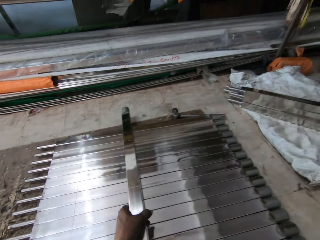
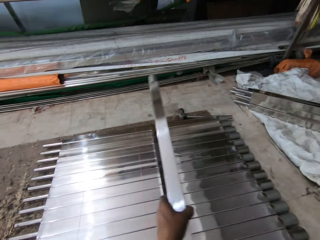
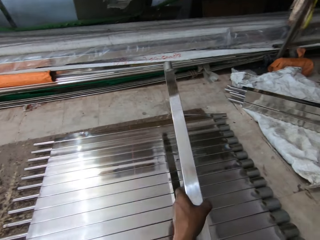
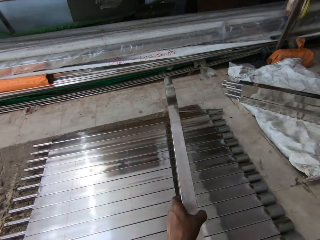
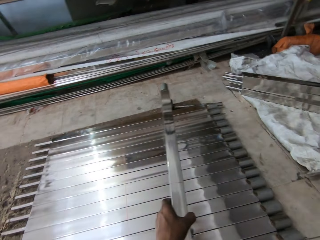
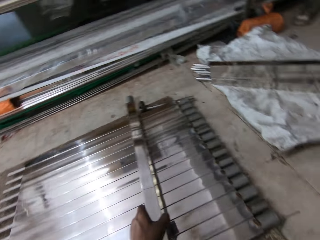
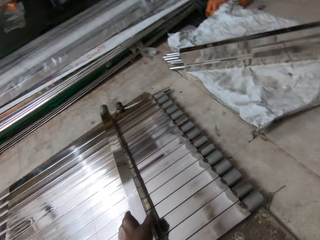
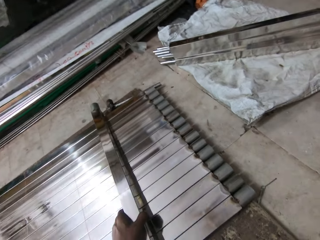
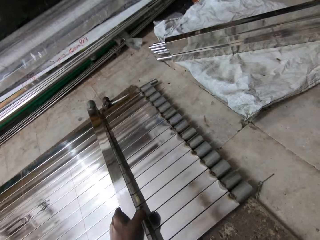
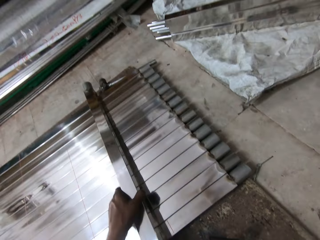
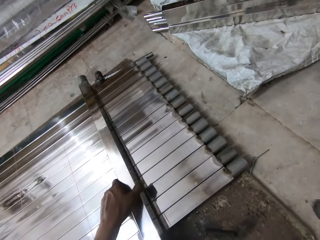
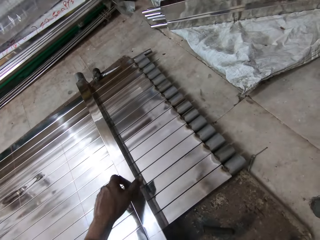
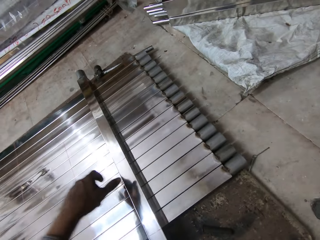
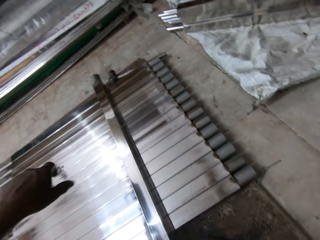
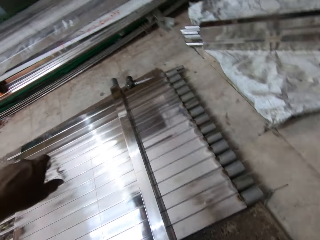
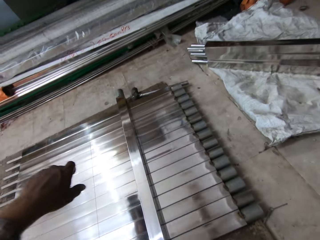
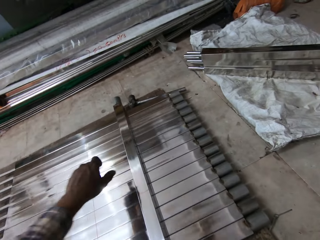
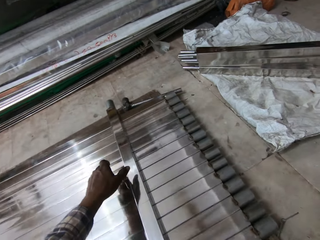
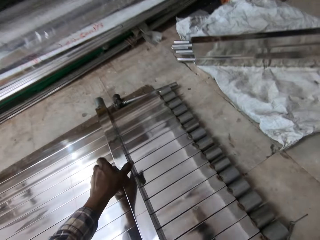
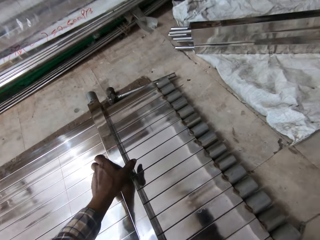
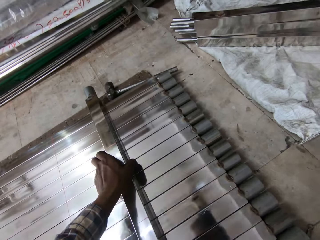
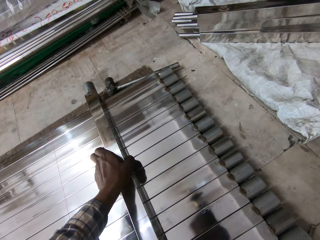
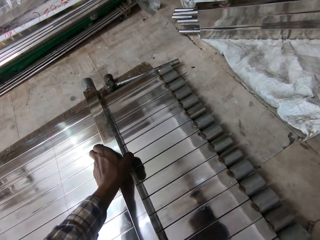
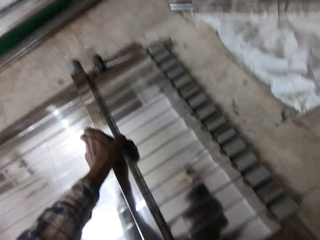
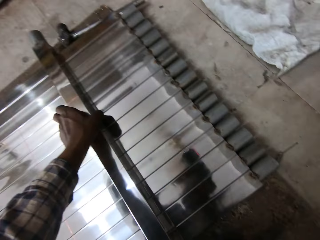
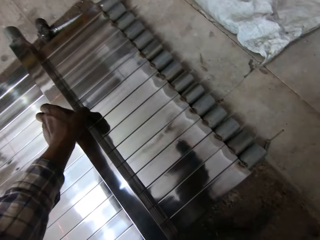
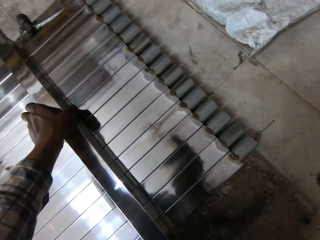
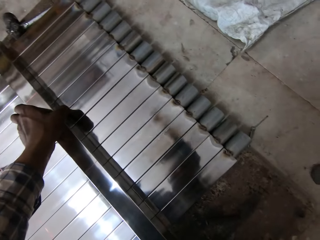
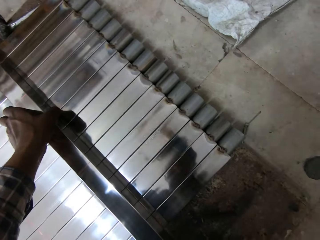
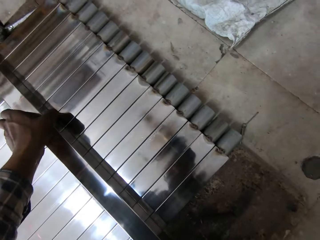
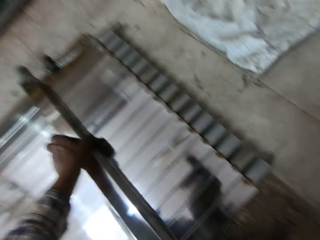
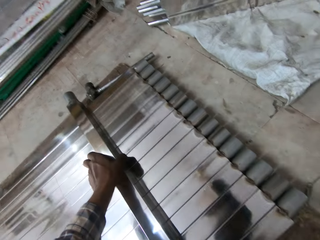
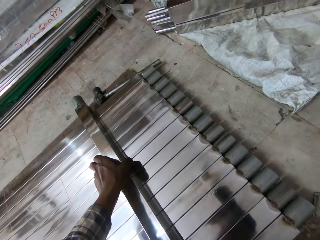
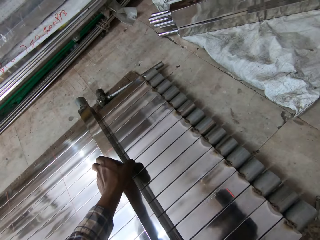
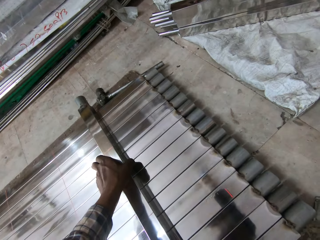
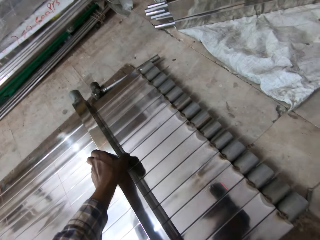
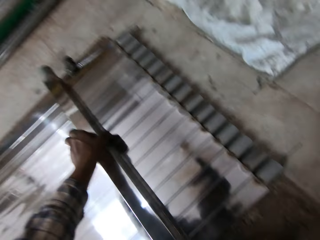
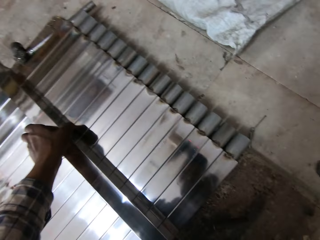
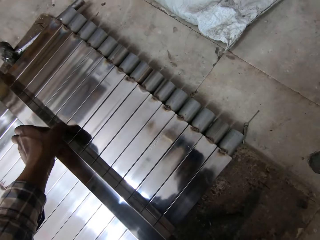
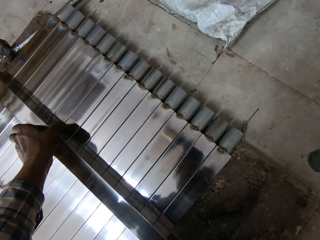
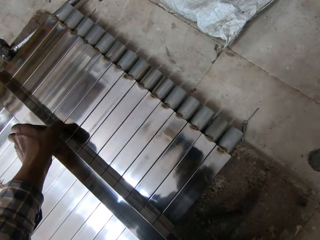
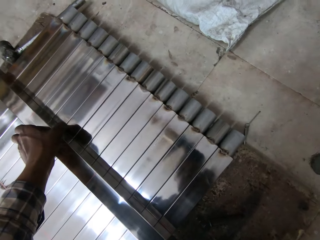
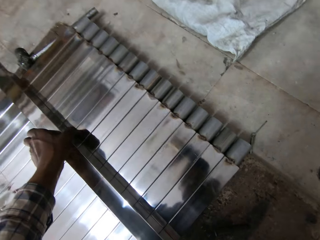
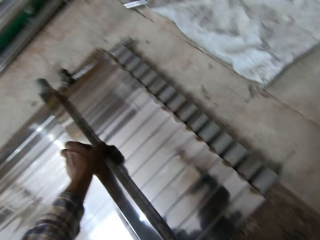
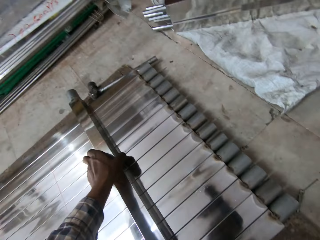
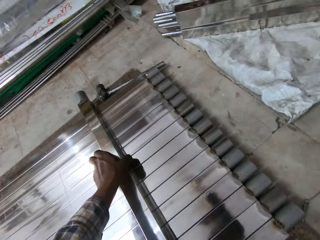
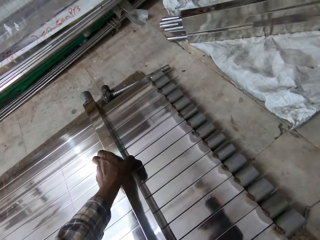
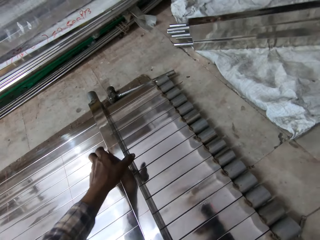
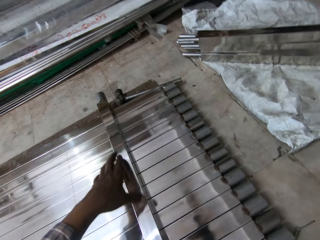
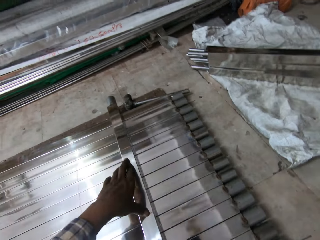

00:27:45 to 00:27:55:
The camera wearer picks up the stainless steel baluster. He places the stainless steel baluster in his hand on the stainless steel balusters on the floor. He inspects the stainless steel baluster.

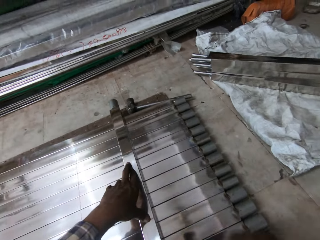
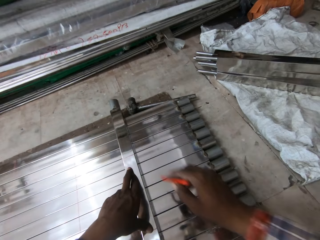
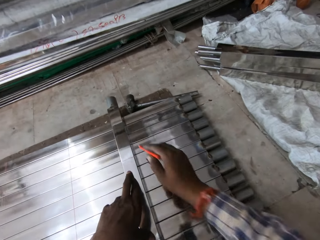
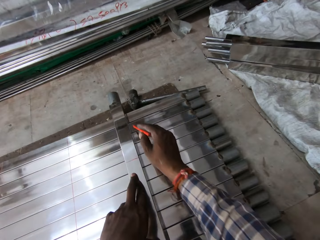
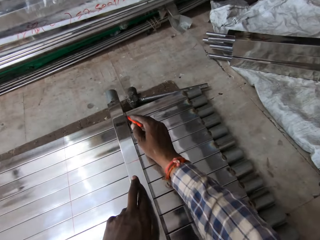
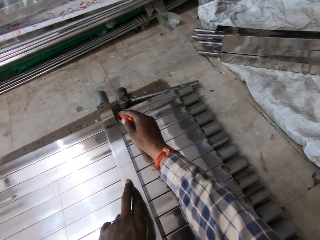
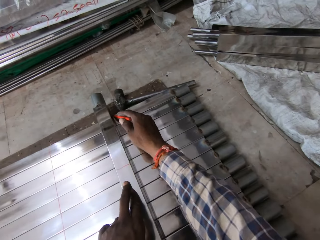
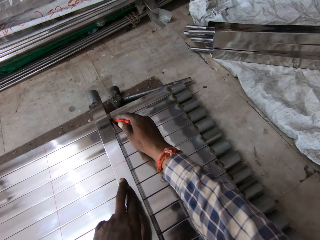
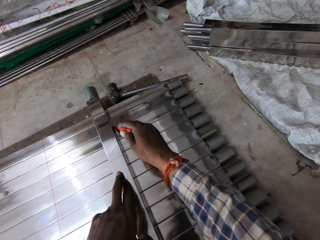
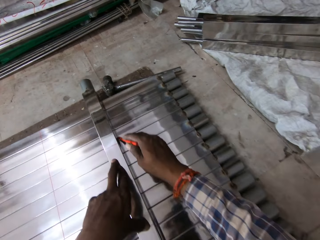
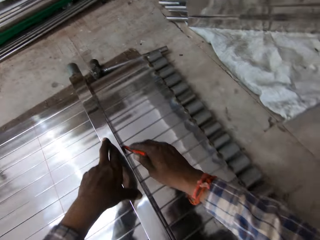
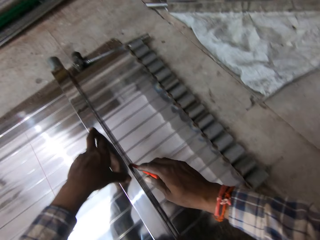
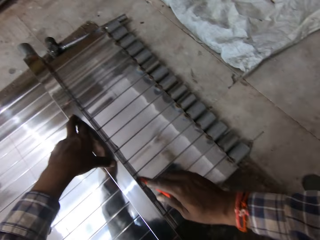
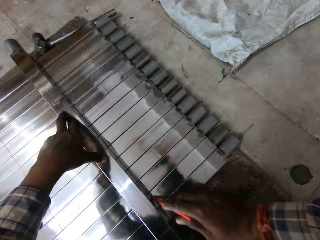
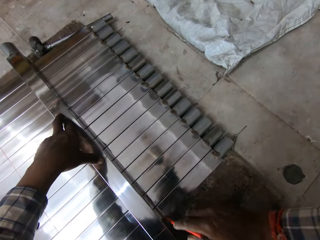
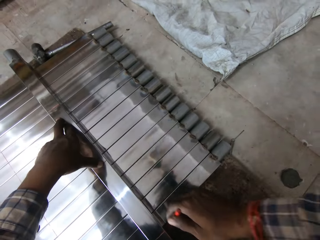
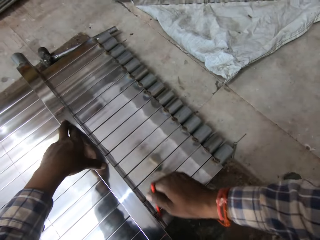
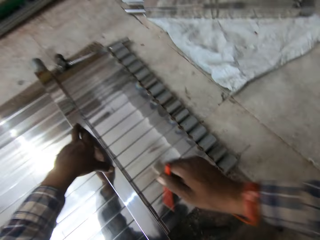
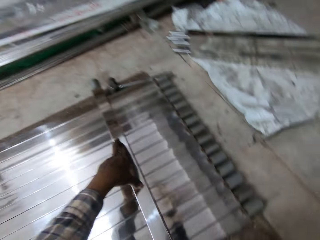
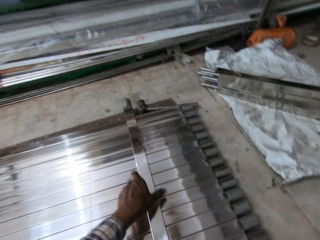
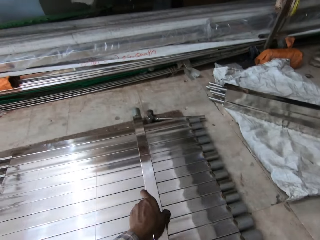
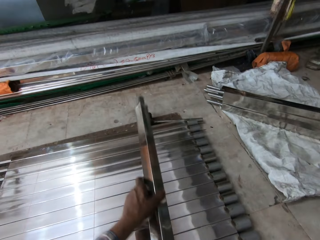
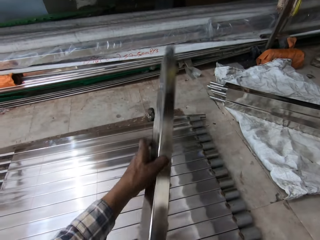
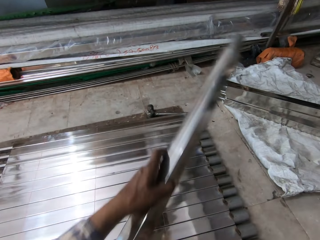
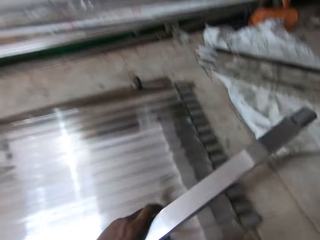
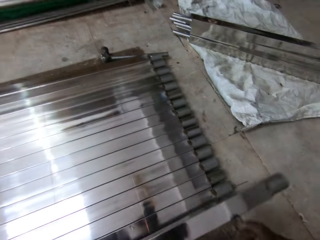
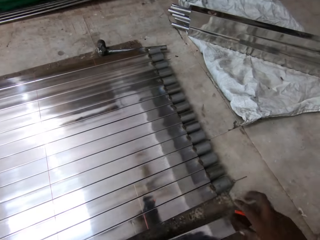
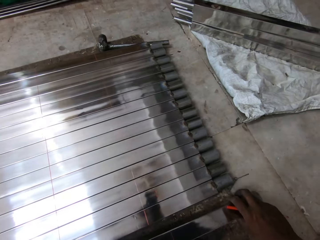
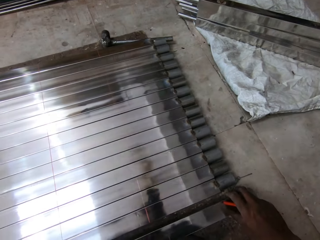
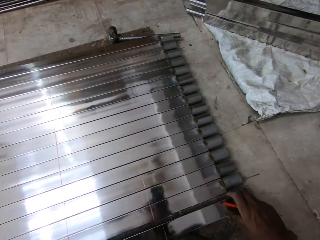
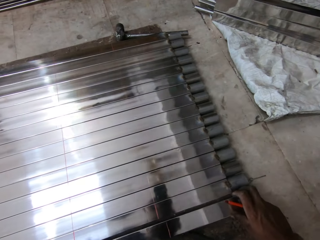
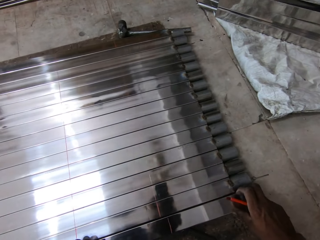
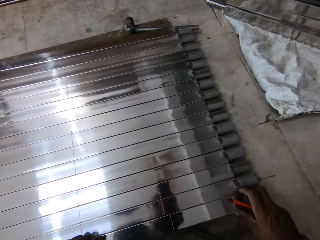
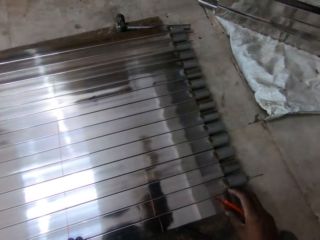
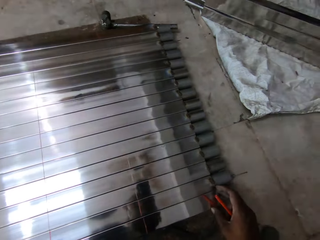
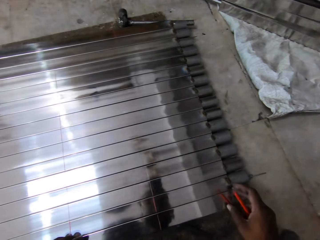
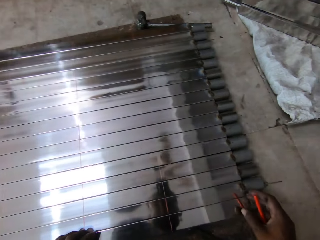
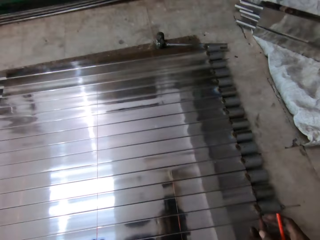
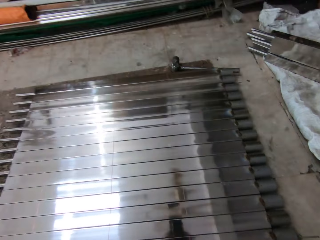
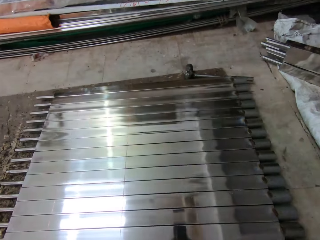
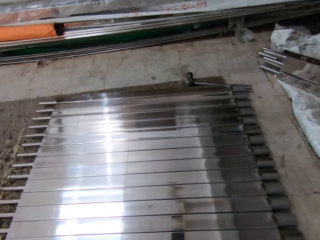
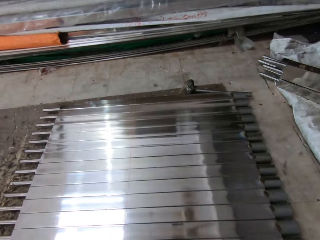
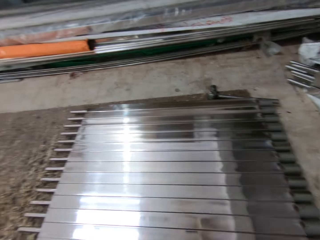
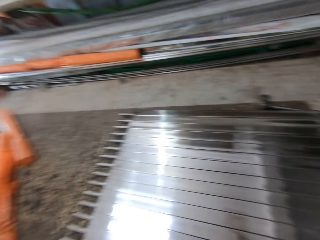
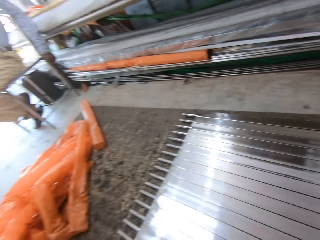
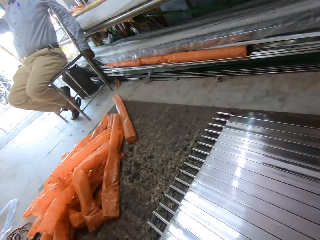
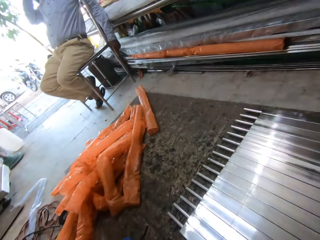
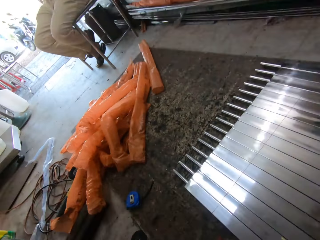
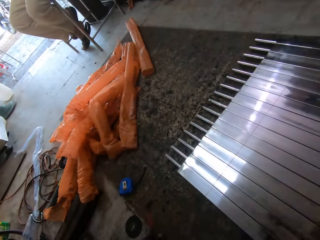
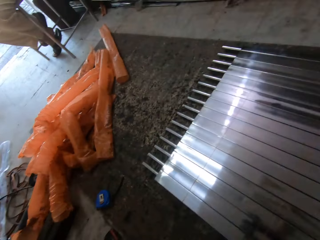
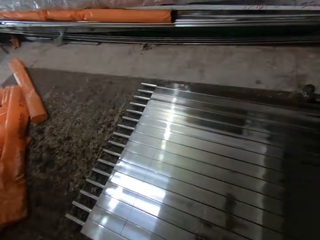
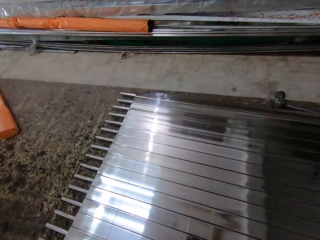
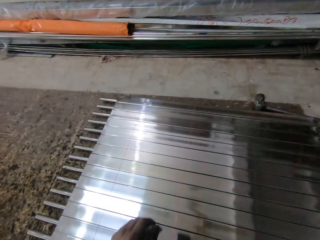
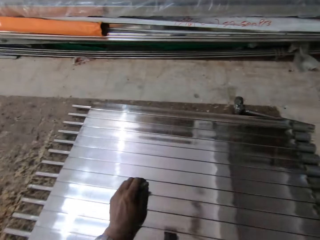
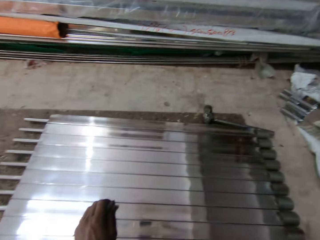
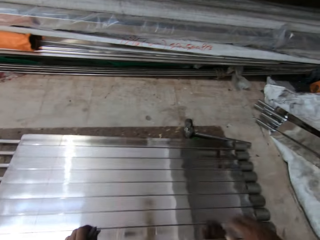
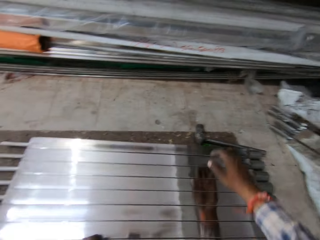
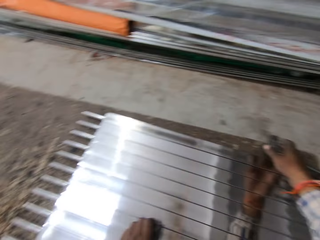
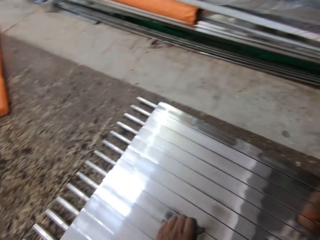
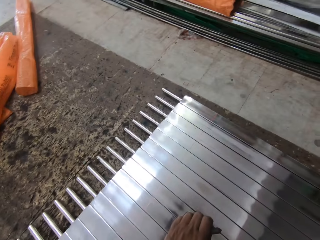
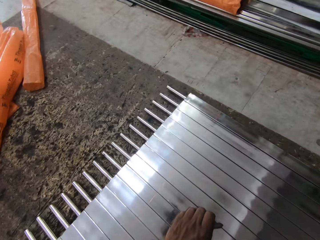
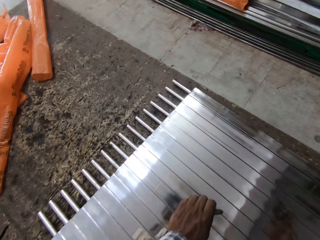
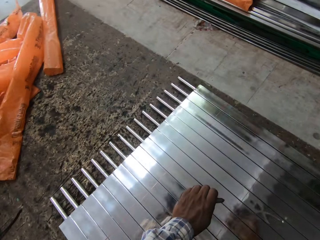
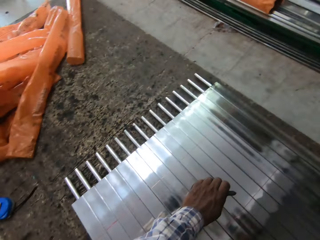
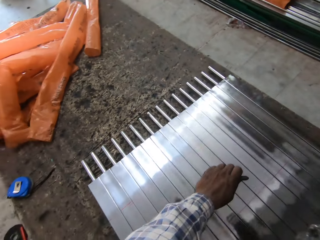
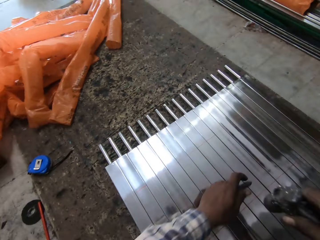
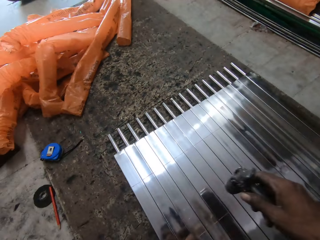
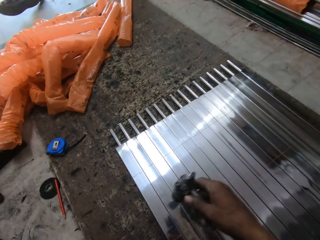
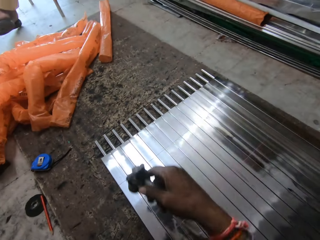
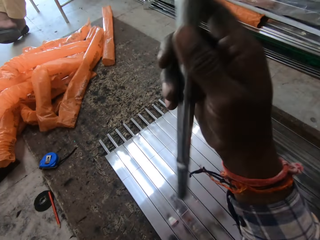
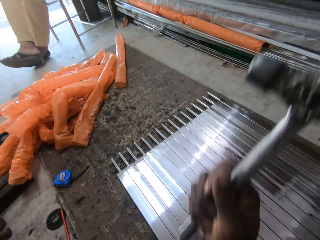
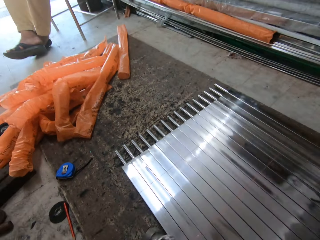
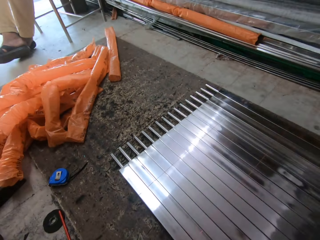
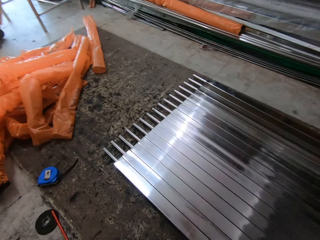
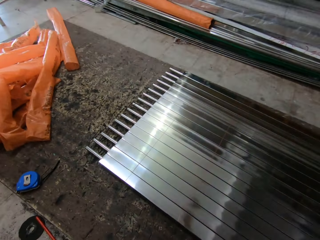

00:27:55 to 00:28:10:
The camera wearer marks the stainless steel balusters on the floor with the pencil. He picks up the stainless steel baluster. He holds the stainless steel baluster with both his hands. He places the stainless steel baluster on the floor in line with other metals. He looks around. He reaches for the hammer and picks up the hammer from the floor.
